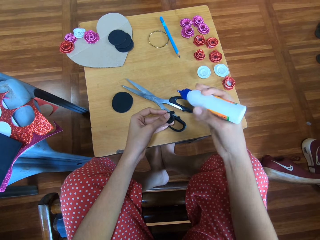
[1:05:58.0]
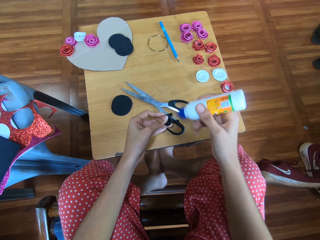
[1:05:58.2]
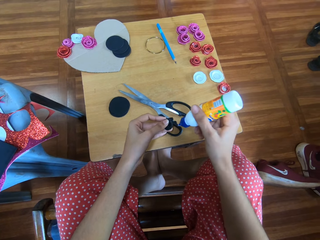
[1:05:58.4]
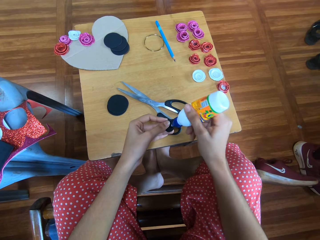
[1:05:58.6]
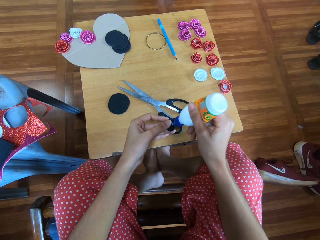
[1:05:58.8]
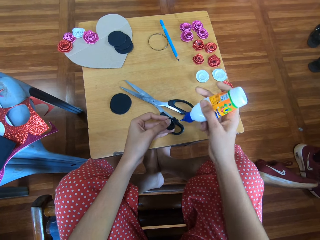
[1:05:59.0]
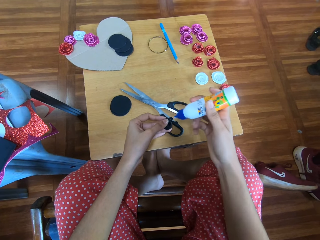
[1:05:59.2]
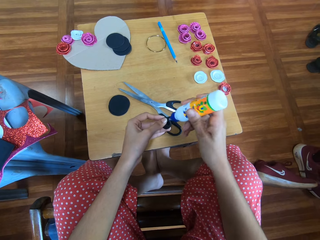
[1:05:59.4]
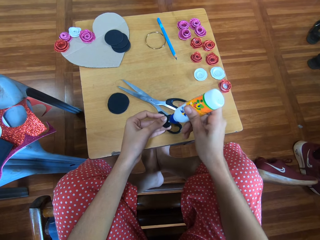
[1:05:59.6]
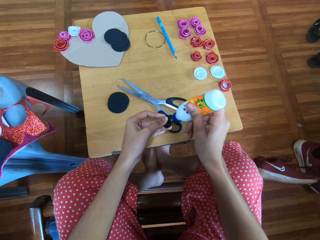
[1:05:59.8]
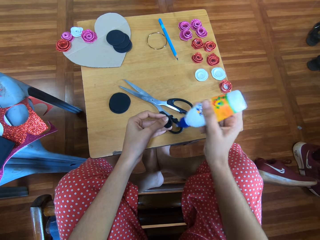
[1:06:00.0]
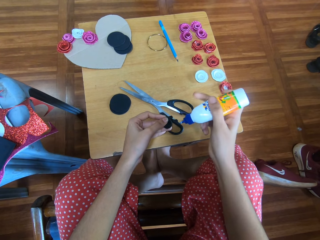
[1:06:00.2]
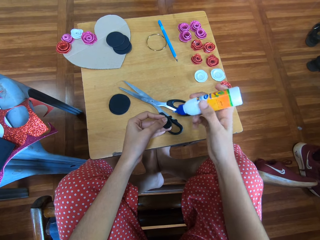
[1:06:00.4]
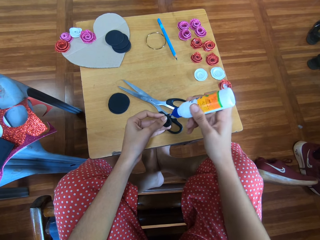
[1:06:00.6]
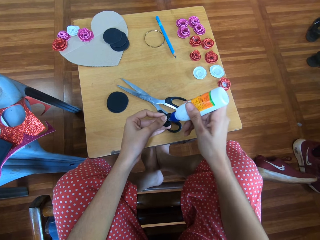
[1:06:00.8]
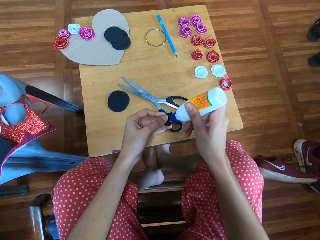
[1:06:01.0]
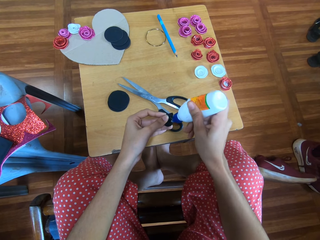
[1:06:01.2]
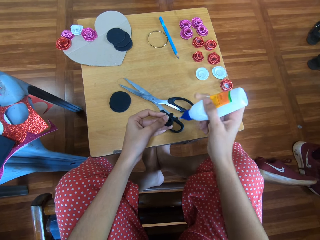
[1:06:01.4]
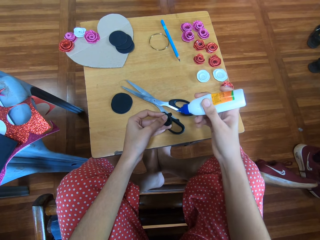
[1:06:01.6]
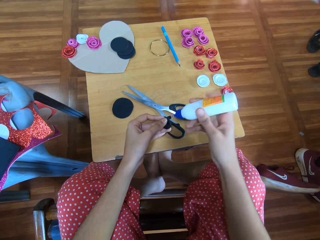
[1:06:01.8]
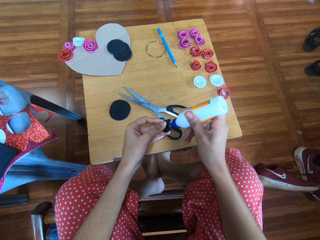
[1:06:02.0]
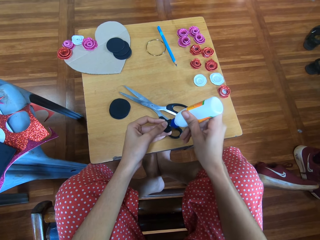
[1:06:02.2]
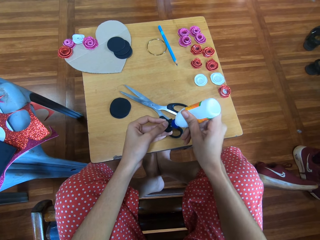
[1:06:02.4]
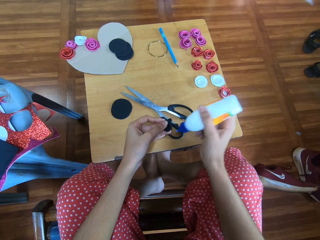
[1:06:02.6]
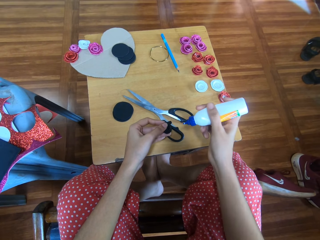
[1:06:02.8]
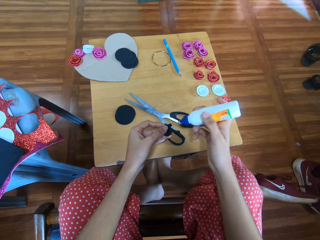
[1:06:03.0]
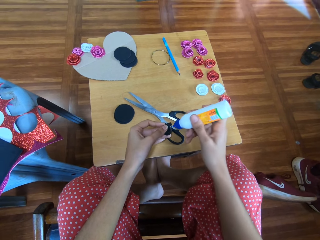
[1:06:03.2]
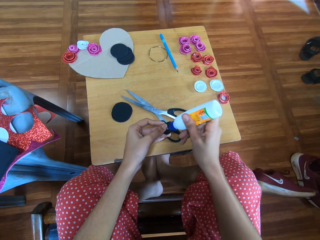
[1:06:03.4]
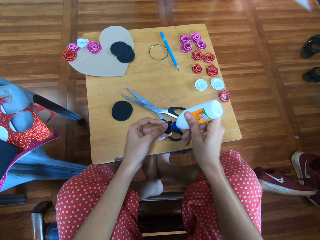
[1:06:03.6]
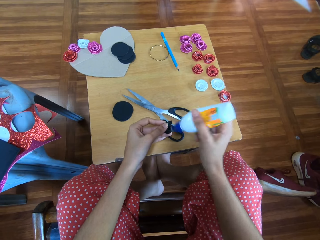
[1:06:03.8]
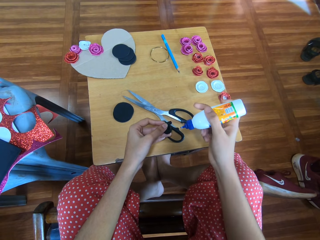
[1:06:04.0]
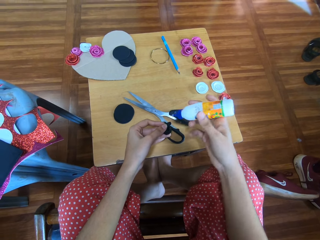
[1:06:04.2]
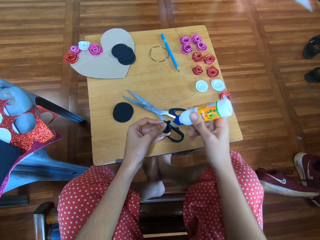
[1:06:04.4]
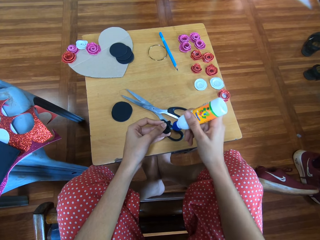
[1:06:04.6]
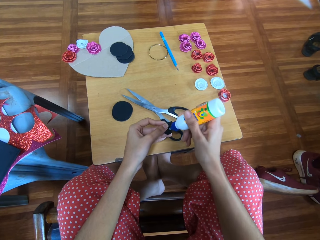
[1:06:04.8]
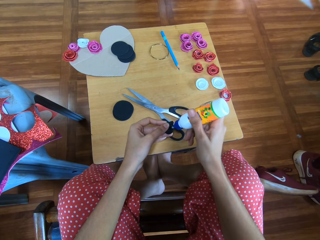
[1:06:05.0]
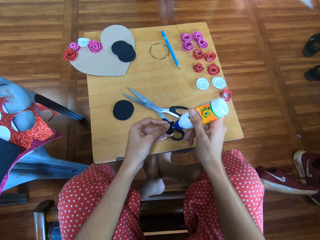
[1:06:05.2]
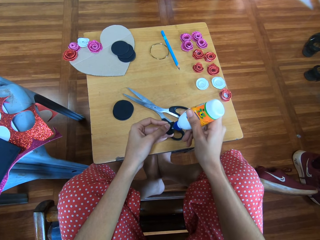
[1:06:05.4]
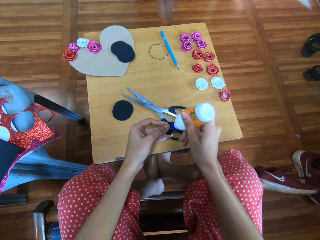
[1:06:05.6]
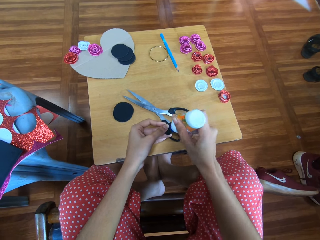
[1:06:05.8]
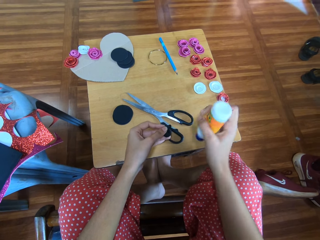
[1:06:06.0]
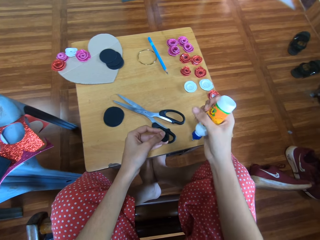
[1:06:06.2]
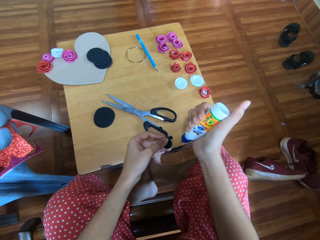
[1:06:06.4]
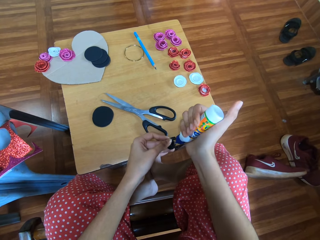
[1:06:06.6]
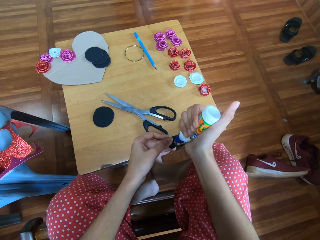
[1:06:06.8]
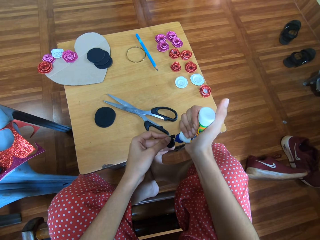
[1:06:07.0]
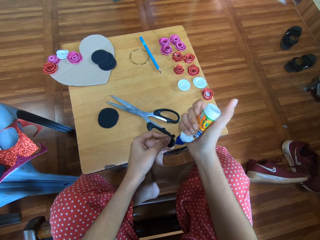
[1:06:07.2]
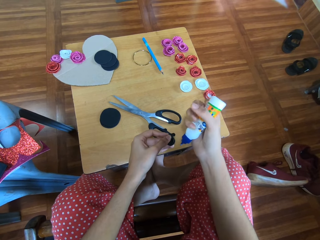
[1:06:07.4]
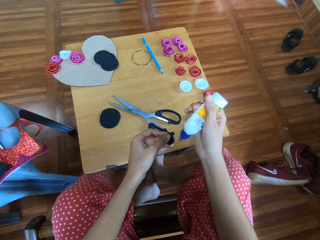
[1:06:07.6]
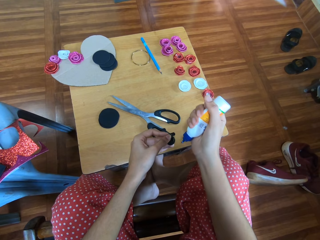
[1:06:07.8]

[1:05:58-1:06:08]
The camera wearer squeezes the bottle. They apply gum on the black material. They squeeze the bottle again.

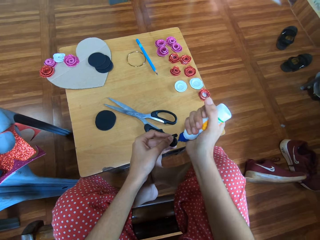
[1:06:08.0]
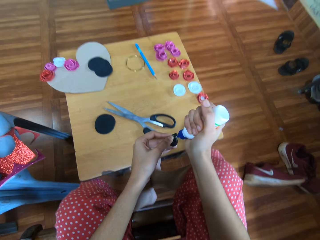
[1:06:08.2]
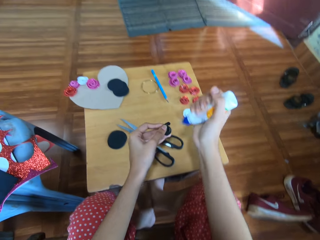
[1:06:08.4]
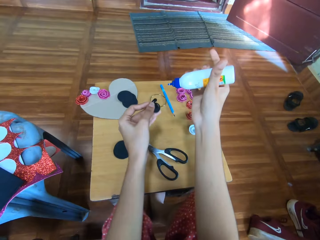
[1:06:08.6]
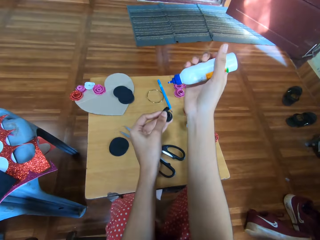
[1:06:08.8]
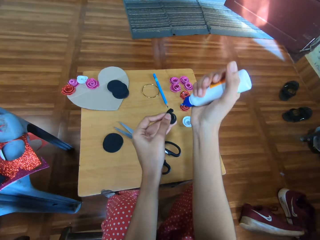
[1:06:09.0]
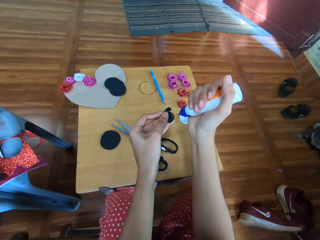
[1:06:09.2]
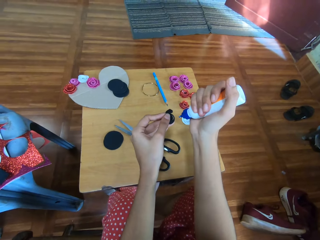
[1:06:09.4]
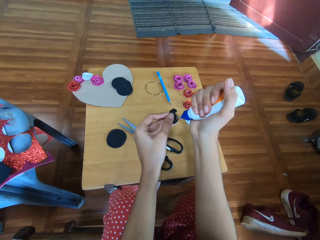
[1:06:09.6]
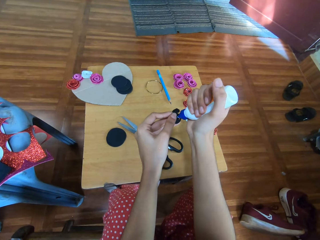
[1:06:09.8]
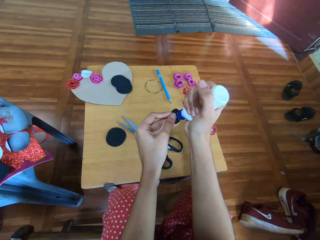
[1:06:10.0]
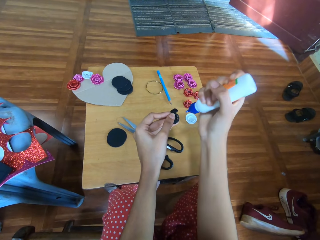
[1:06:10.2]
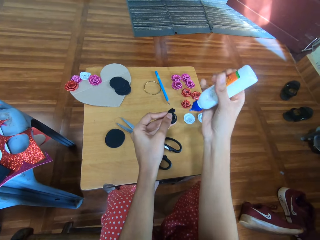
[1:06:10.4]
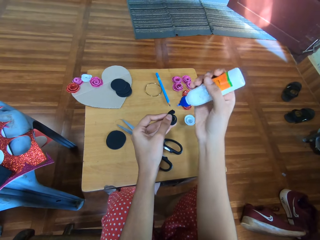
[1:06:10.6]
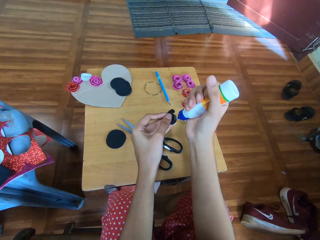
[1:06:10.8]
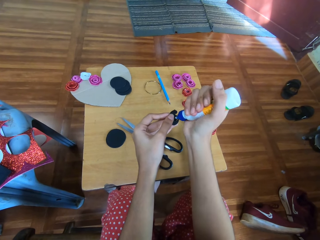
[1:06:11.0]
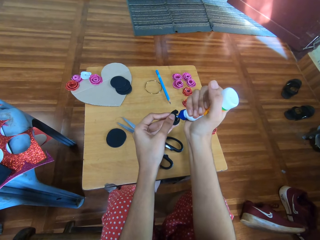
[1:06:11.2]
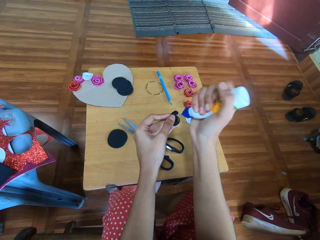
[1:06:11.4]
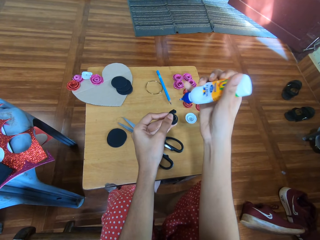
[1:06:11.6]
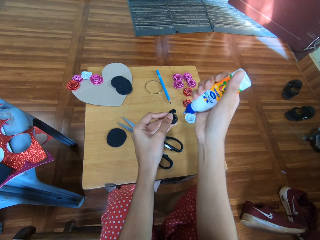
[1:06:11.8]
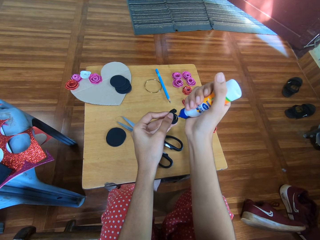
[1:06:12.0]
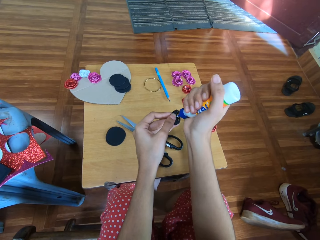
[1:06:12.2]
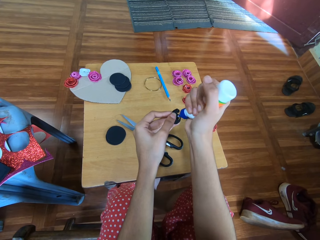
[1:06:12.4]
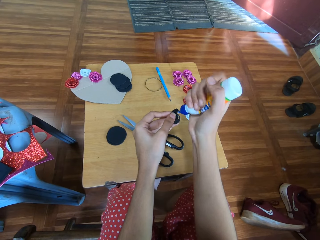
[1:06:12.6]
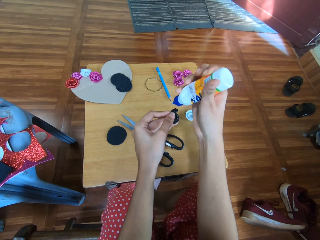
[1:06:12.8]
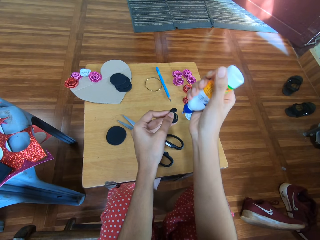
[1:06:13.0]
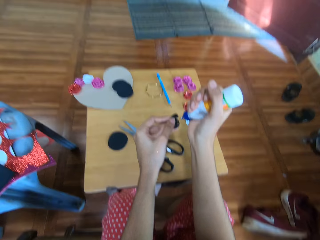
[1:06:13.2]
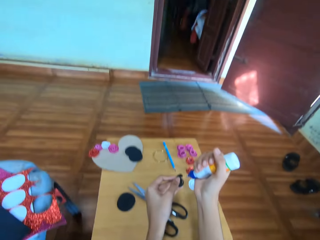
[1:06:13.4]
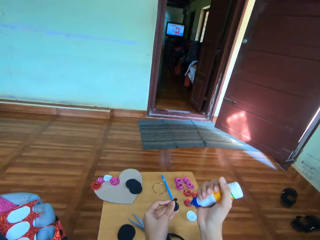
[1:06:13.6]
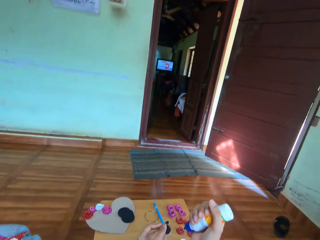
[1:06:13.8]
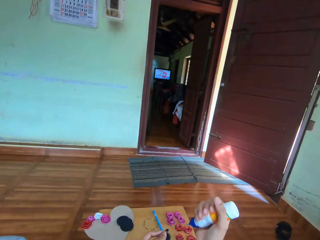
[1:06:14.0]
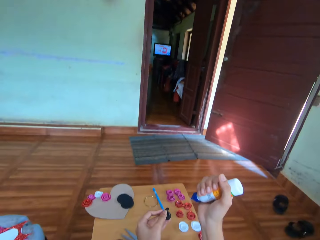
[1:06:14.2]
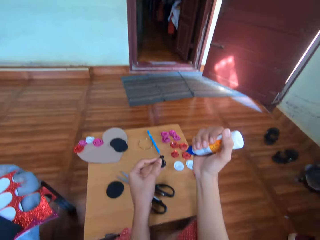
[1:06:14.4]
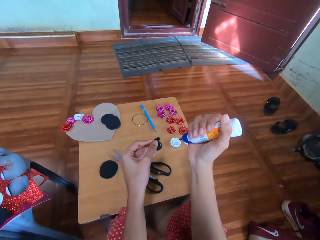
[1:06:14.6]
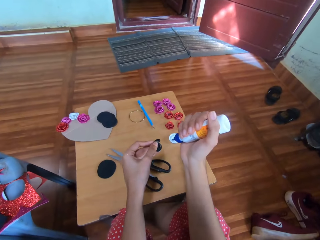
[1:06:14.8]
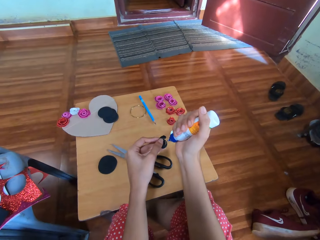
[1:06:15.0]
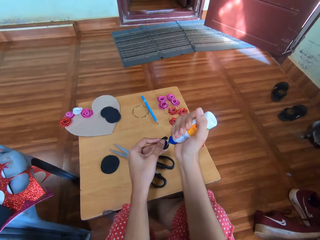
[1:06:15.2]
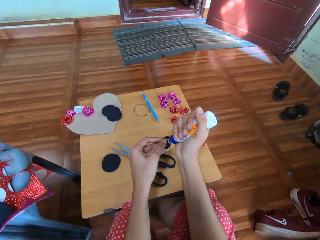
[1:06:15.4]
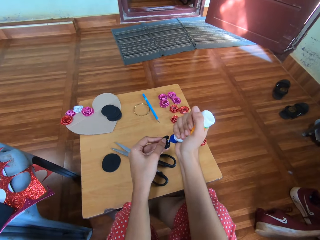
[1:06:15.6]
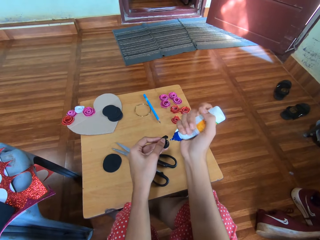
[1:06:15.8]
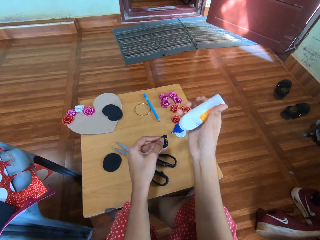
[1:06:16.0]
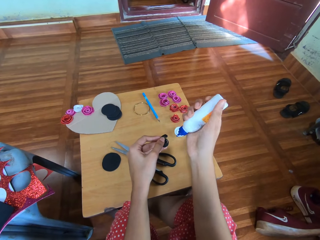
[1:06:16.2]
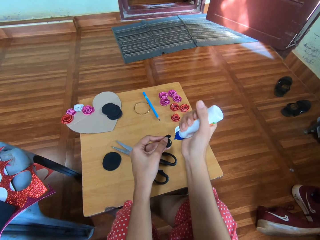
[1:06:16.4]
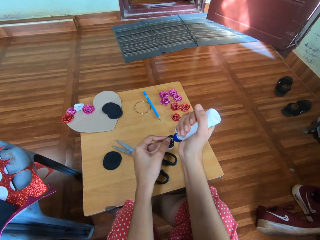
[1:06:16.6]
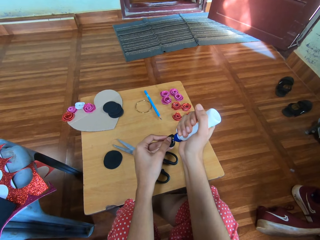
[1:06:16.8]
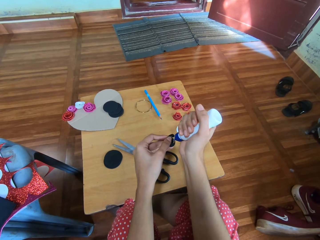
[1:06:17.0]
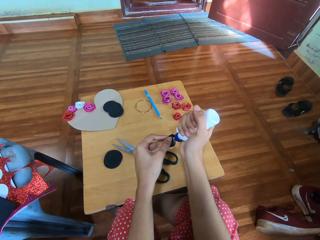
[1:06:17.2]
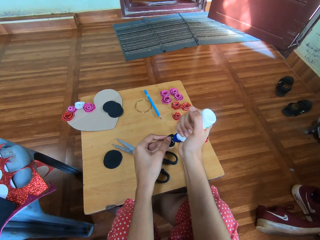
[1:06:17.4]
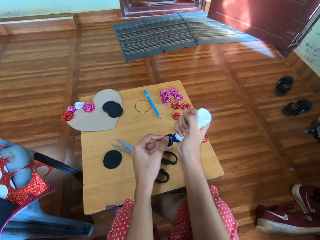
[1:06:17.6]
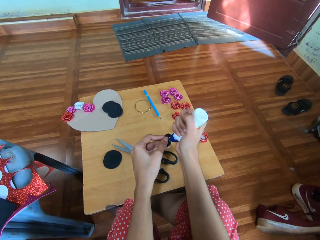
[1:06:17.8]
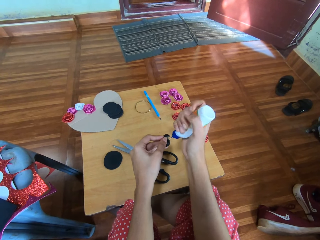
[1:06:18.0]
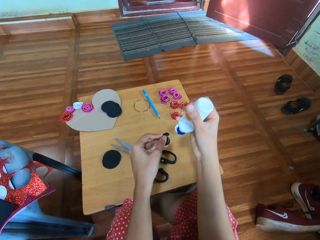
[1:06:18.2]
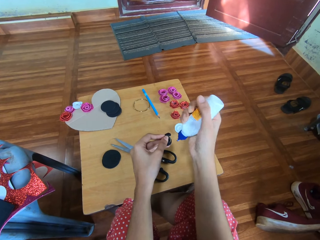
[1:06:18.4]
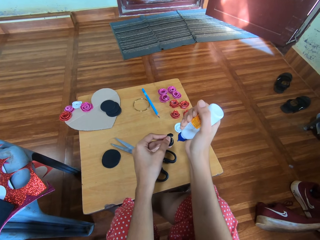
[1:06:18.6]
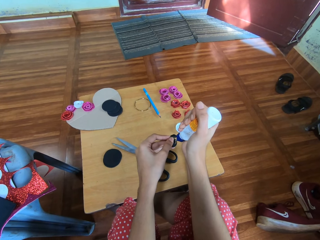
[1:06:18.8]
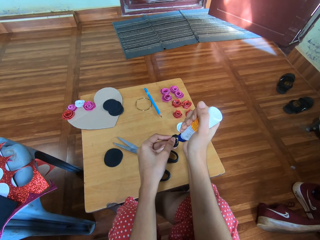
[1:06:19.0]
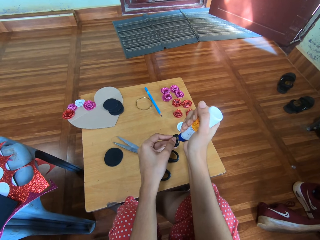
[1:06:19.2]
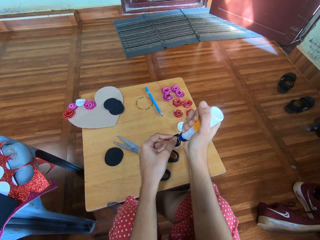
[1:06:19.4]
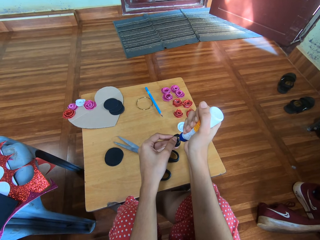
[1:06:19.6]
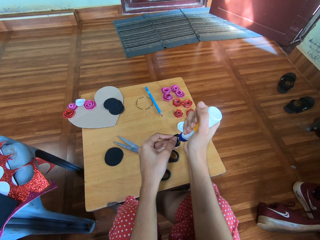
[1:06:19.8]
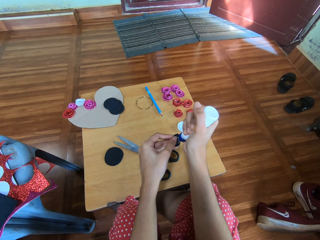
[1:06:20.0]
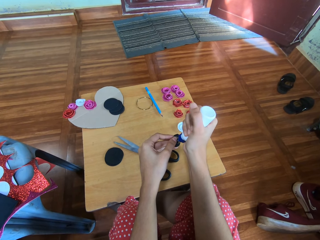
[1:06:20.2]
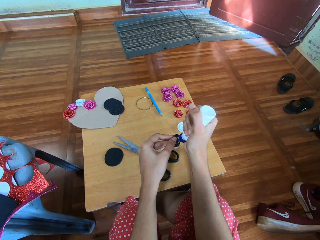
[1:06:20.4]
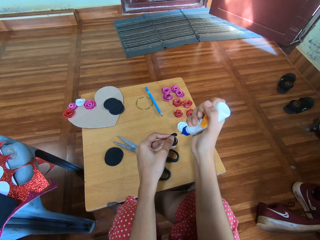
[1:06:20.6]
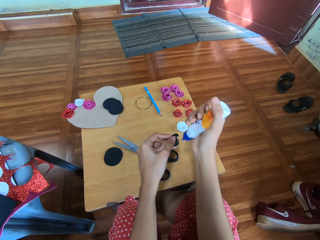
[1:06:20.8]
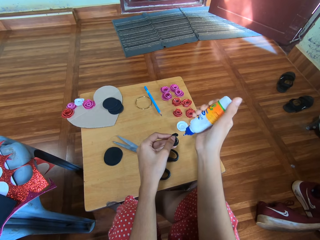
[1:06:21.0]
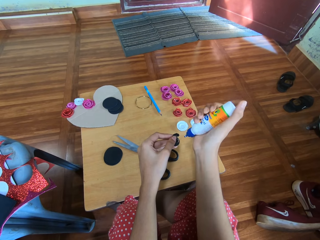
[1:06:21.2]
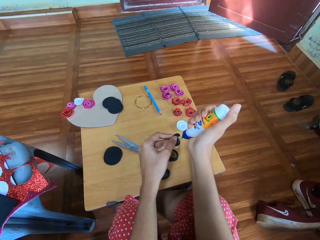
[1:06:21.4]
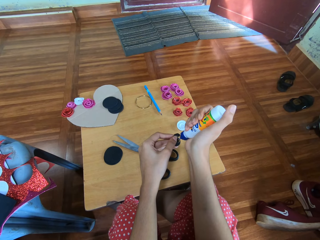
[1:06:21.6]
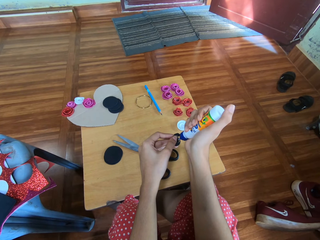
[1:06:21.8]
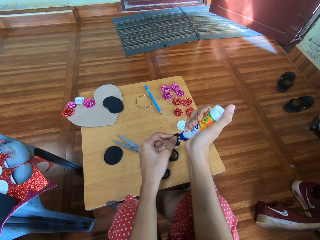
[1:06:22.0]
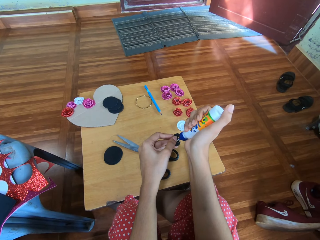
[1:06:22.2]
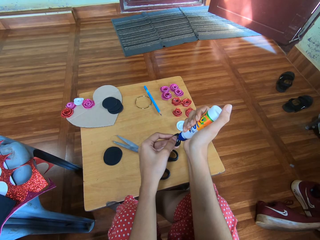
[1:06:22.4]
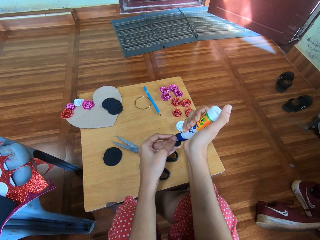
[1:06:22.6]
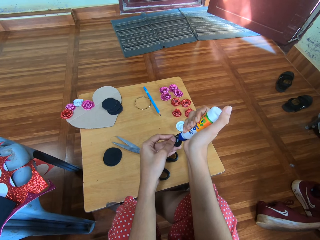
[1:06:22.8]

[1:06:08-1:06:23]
The camera wearer holds the piece of crafting manila paper. They squeeze the glue bottle.
